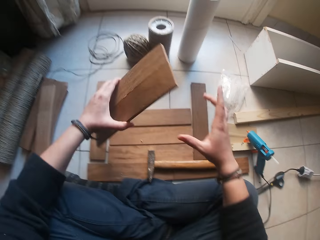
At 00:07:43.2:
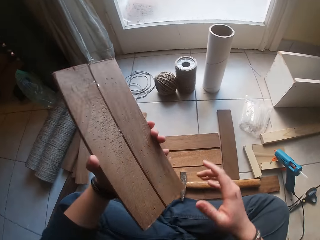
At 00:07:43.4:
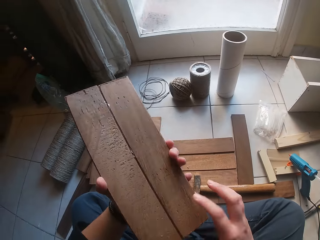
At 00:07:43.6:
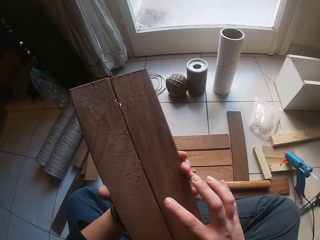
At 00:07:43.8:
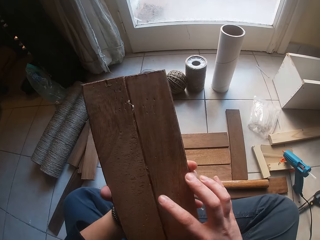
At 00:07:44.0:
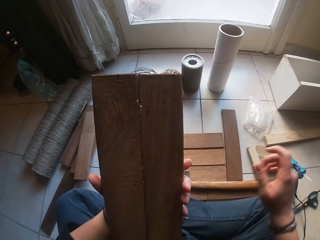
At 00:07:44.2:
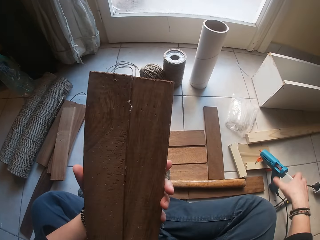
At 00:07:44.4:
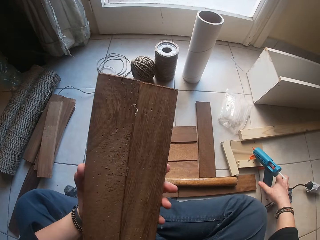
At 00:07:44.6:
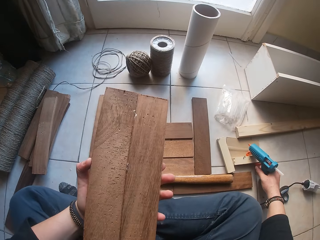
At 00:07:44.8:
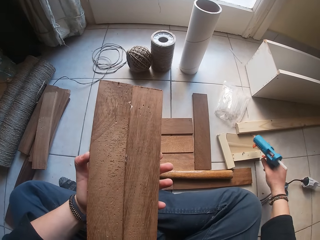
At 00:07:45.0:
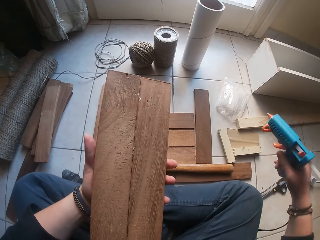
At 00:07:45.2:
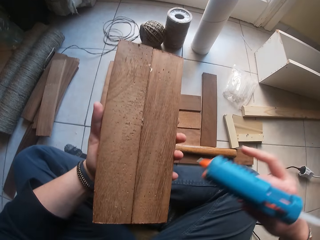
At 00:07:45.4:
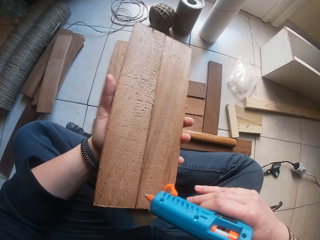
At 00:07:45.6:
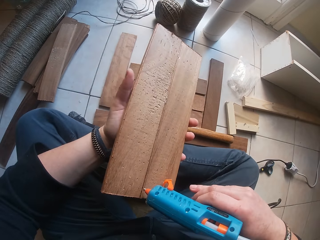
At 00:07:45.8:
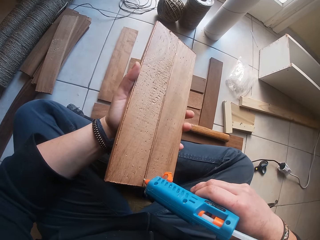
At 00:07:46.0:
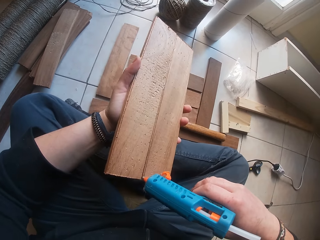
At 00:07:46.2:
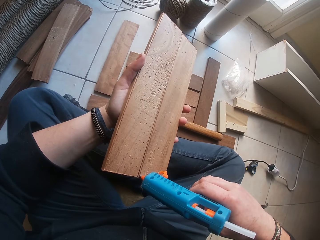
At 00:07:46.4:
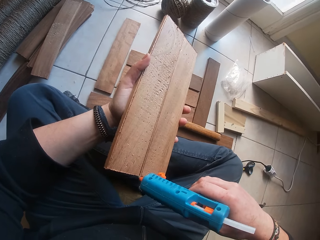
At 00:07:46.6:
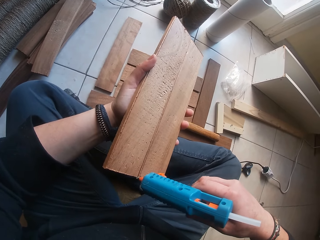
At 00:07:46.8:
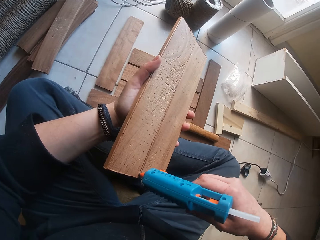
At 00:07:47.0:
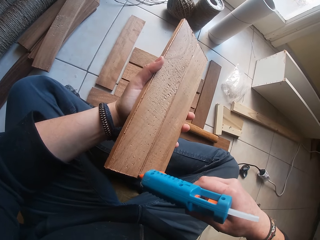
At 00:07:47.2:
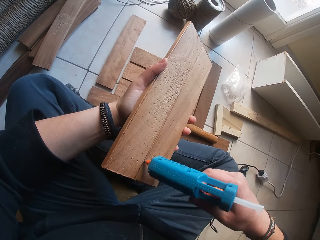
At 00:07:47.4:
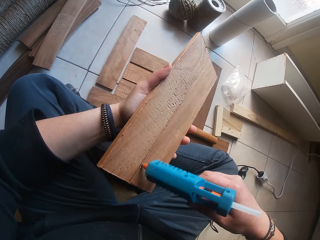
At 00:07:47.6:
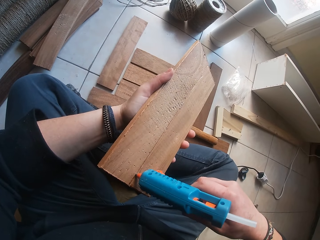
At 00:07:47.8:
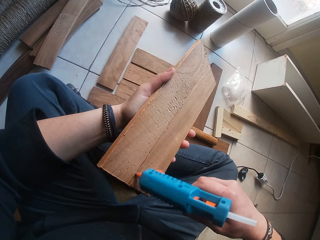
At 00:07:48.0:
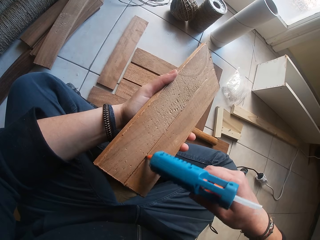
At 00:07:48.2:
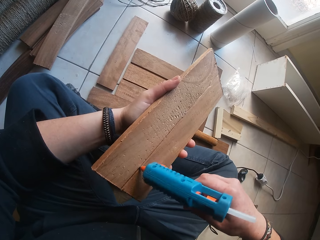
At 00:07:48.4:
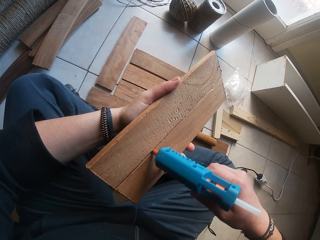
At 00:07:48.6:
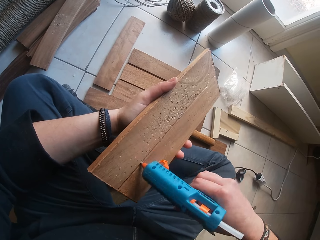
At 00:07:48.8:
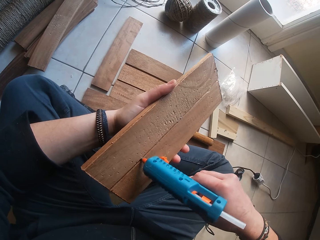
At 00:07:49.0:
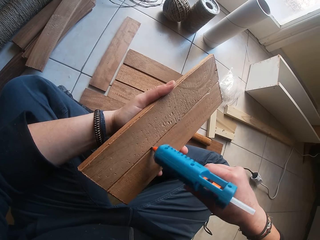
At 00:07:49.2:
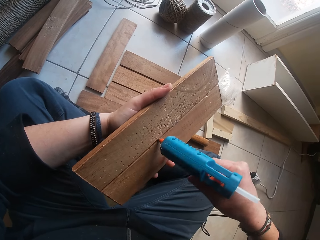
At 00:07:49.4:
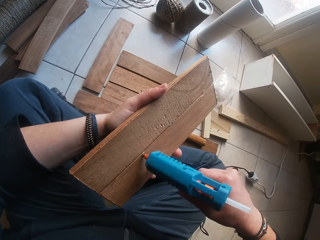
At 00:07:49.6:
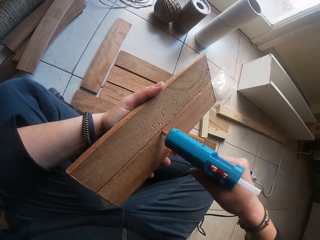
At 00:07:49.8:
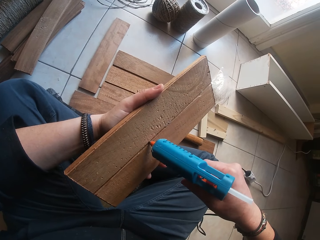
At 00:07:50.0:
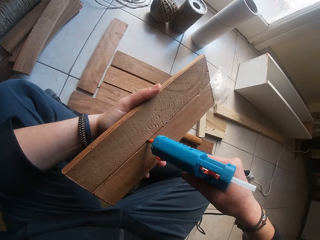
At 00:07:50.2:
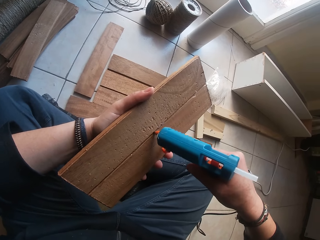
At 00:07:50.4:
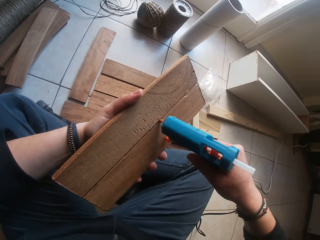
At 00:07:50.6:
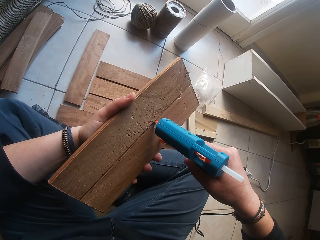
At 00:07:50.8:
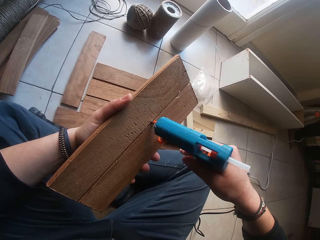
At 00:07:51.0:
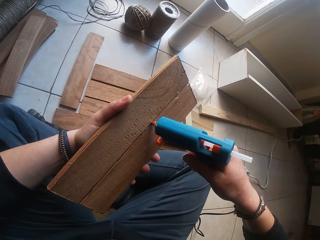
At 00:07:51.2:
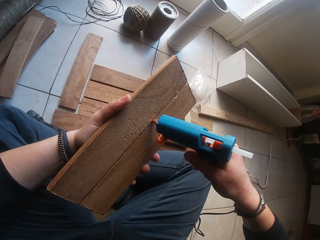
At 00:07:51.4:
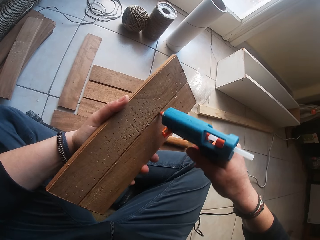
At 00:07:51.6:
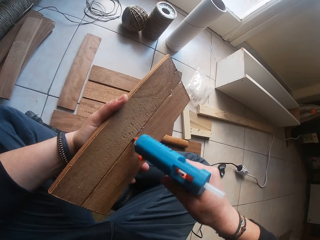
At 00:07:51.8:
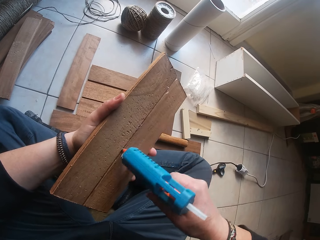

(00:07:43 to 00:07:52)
The camera wearer picks the wood from the ground with his left hand. He looks at the wood. He picks the glue gun from the ground with his right hand. He puts the glue on the wood with his right hand.

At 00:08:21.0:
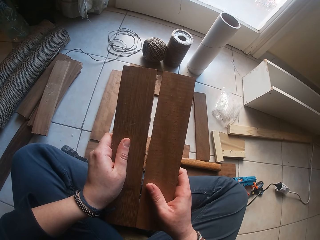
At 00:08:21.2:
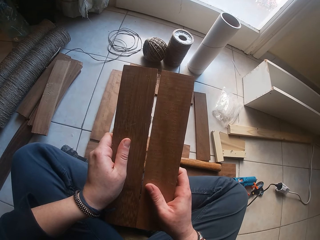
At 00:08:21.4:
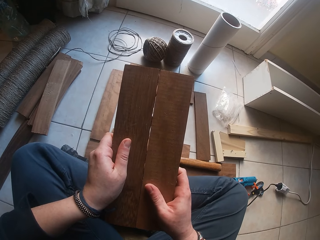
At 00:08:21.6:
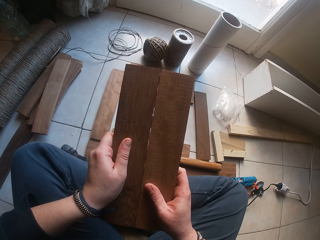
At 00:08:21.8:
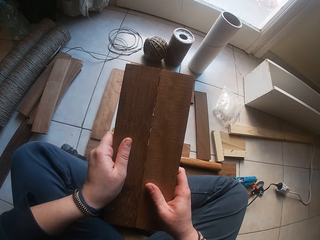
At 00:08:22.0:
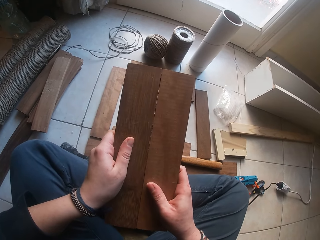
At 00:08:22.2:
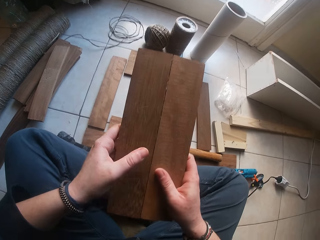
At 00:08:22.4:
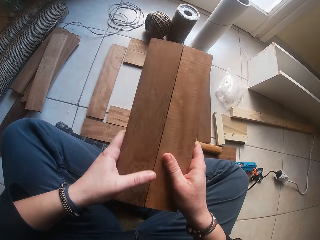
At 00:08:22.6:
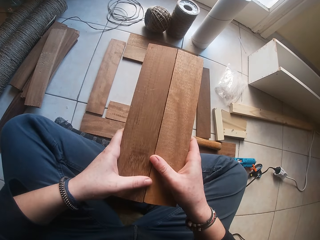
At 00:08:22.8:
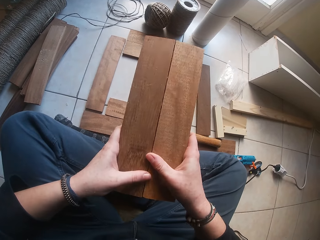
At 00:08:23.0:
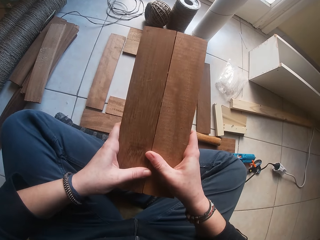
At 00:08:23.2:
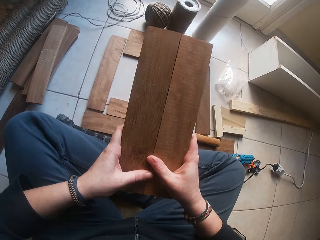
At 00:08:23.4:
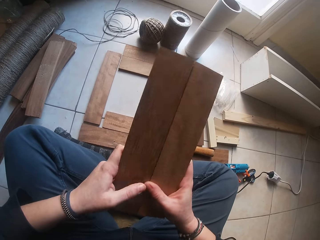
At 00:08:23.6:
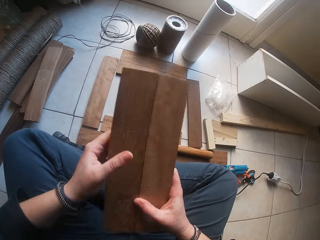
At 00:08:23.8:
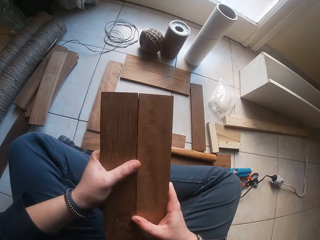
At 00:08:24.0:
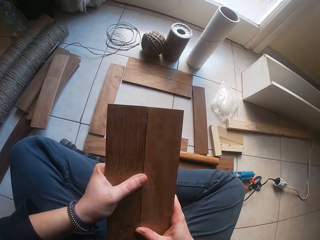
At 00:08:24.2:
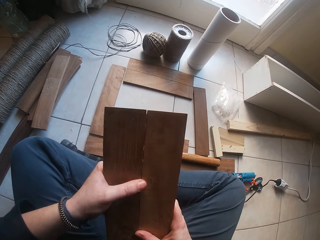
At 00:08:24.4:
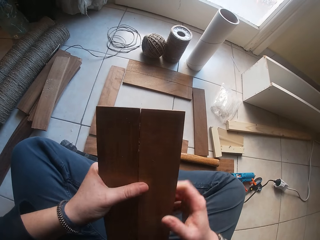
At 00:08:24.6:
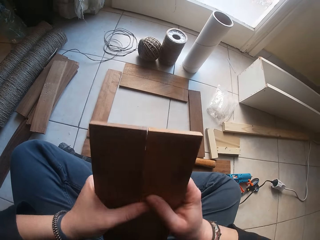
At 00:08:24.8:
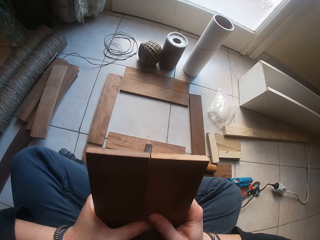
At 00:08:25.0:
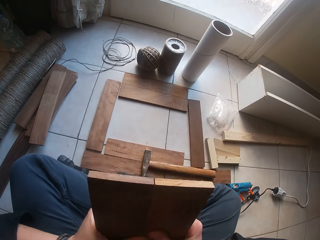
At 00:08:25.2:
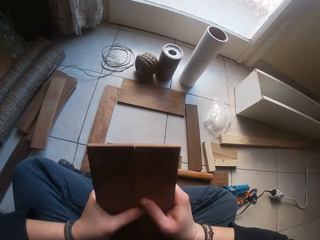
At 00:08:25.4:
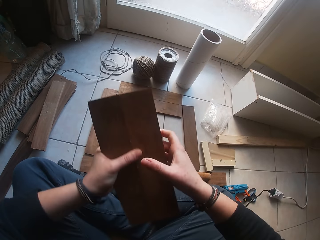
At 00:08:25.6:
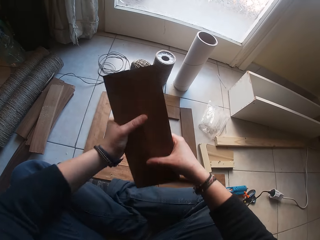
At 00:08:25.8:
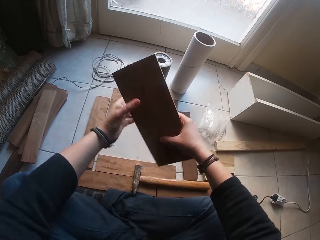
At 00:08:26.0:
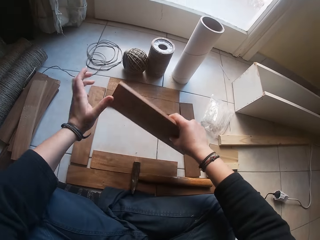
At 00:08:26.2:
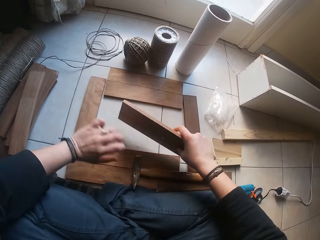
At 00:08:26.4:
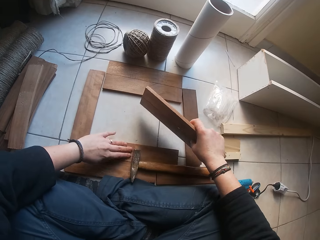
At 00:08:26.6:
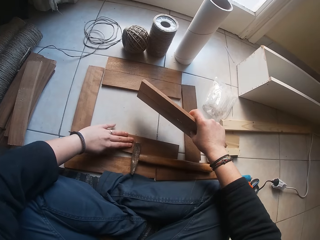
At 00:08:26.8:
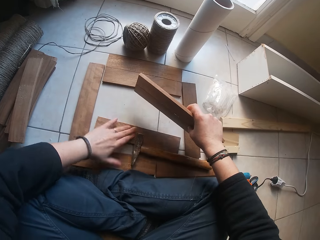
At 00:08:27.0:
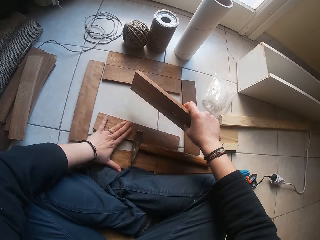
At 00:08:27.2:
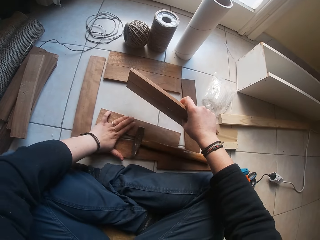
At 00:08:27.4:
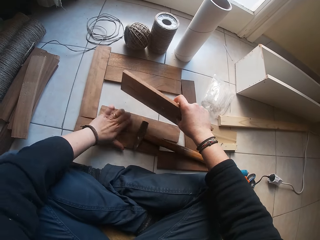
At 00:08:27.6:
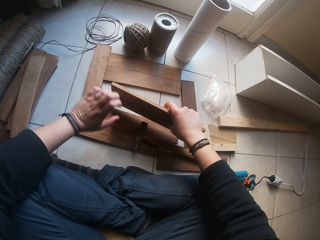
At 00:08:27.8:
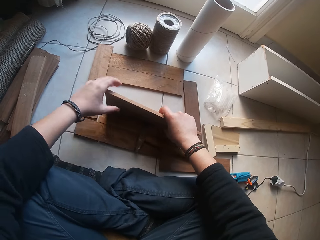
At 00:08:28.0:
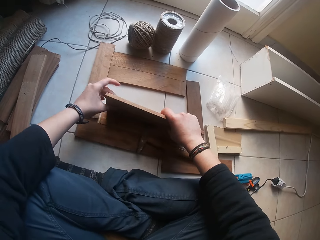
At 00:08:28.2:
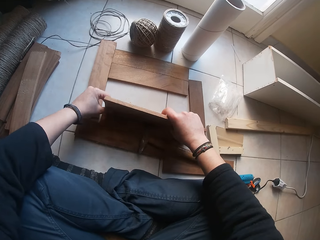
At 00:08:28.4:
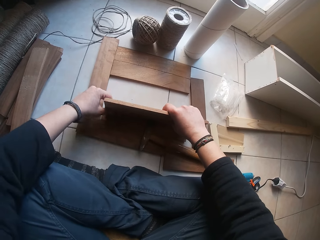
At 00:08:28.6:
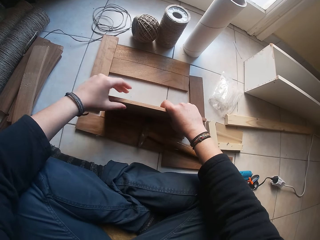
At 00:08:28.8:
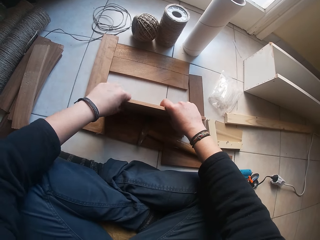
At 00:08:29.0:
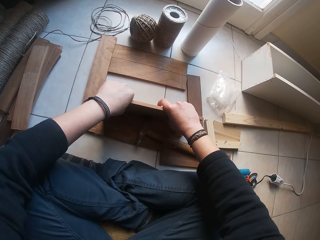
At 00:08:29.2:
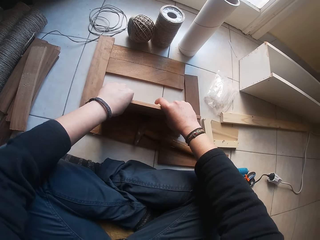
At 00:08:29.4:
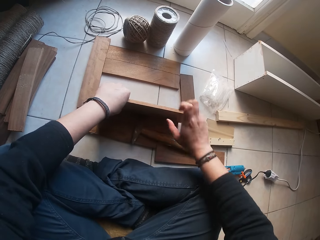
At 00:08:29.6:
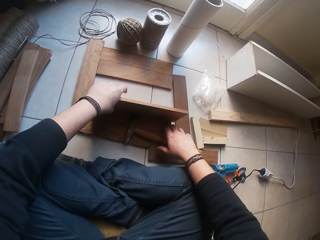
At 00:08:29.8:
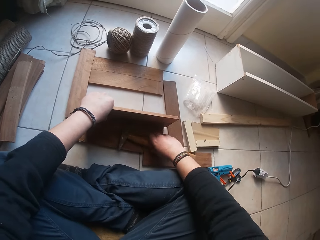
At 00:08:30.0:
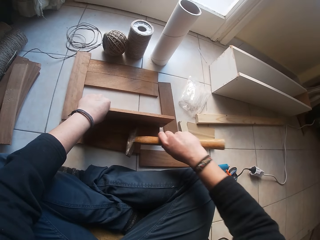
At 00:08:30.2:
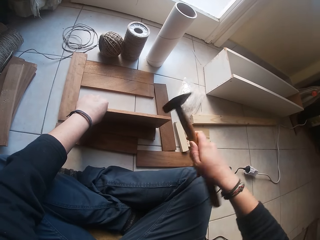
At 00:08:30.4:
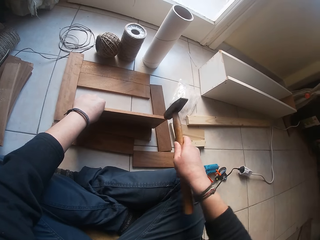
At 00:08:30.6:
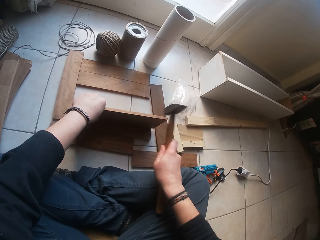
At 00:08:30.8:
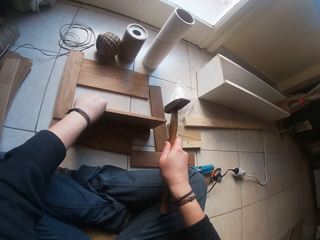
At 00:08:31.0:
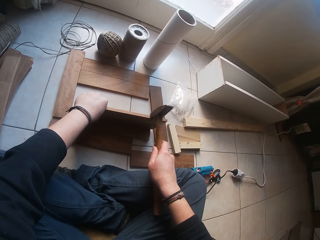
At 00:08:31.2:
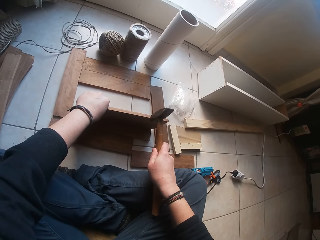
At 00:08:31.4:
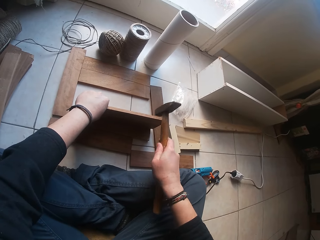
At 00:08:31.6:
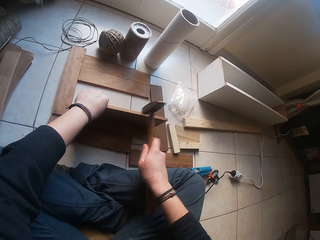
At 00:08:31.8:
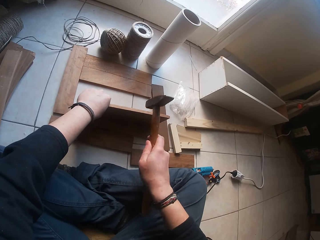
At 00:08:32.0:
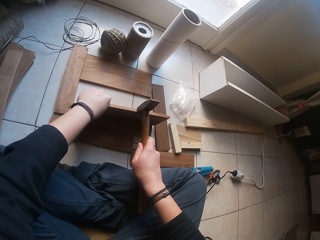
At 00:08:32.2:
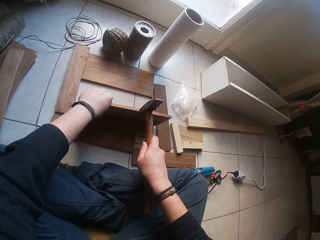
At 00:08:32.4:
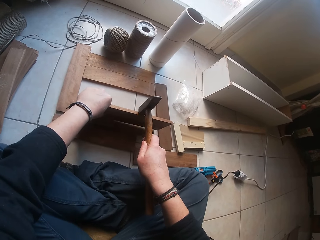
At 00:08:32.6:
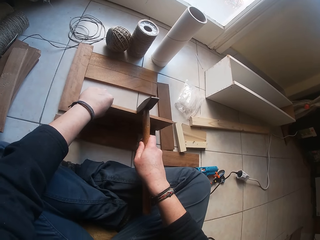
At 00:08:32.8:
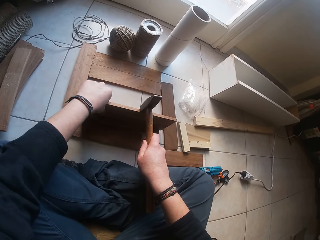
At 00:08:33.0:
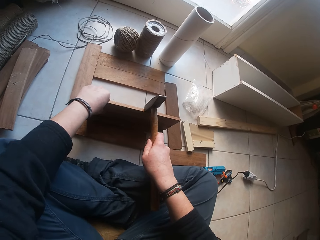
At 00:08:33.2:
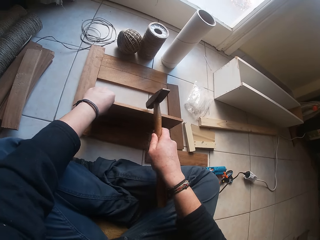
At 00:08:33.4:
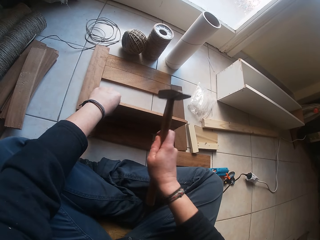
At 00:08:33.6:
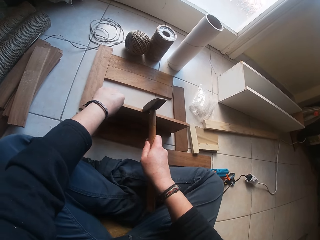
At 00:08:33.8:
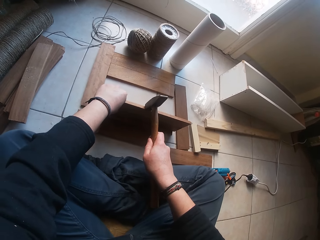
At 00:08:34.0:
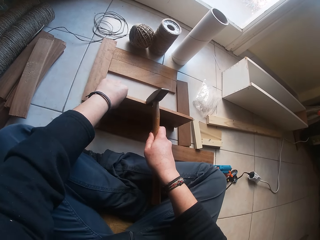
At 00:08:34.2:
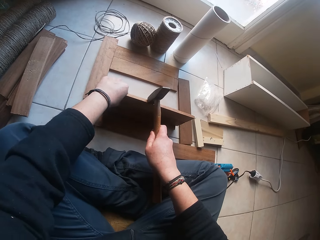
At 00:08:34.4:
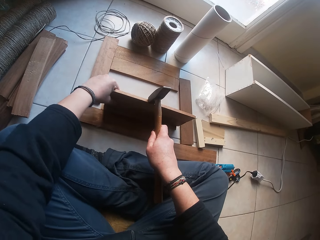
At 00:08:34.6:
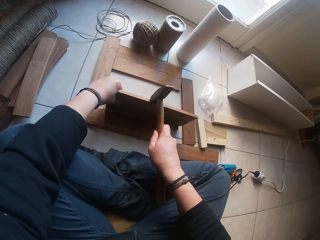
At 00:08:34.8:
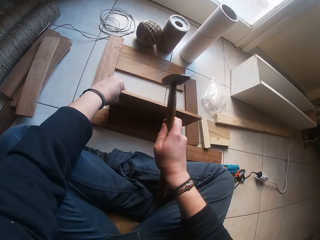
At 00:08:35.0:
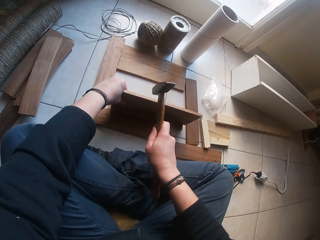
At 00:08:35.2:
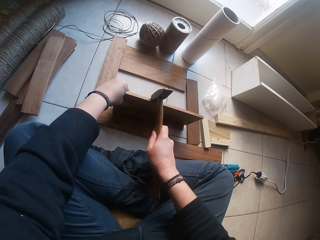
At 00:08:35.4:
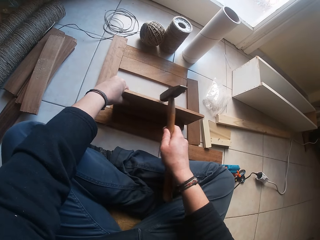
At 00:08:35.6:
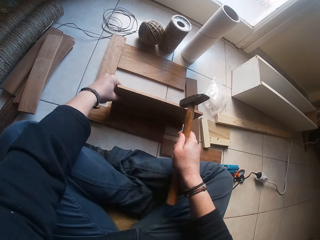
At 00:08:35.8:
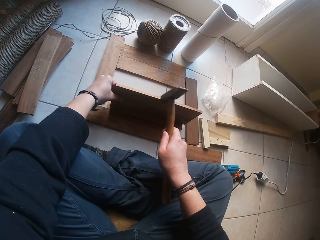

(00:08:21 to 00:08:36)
The camera wearer joins the wood together with both hands. He adjusts the wood on the ground with both hands. He puts the wood down. He picks the hammer from the ground with his right hand. He hits the hammer on the wood with his right hand.
